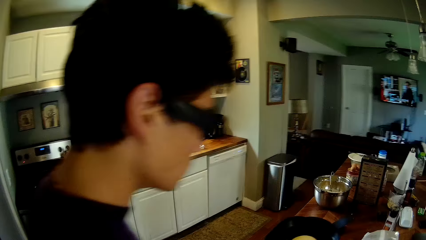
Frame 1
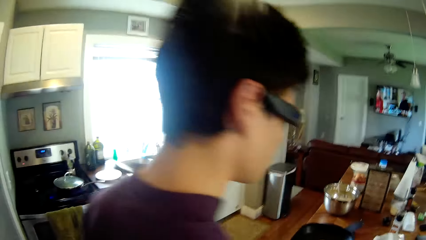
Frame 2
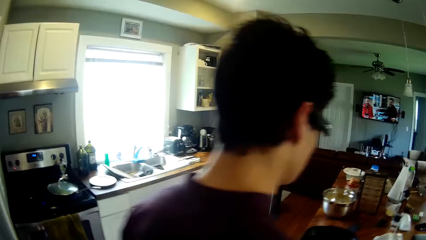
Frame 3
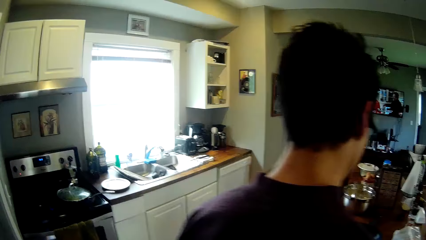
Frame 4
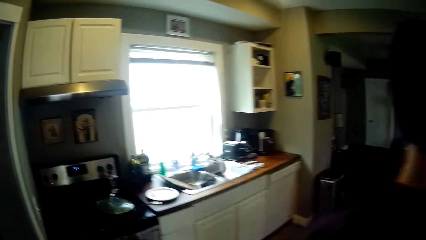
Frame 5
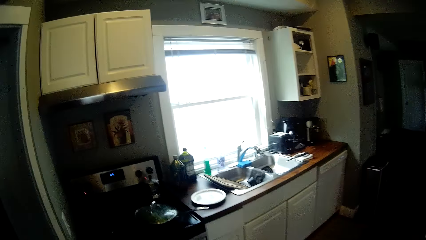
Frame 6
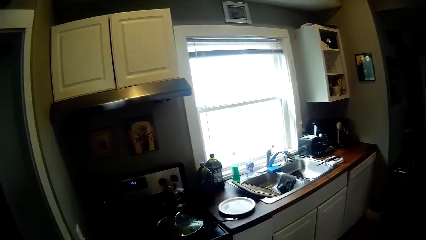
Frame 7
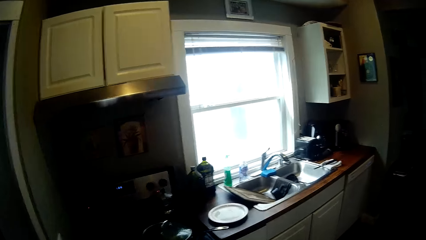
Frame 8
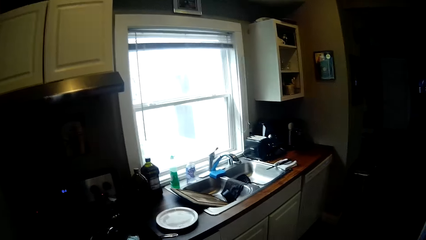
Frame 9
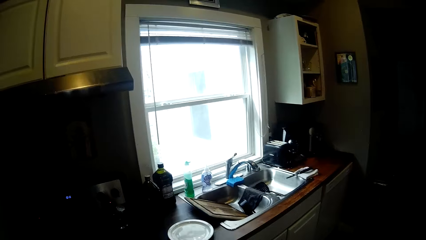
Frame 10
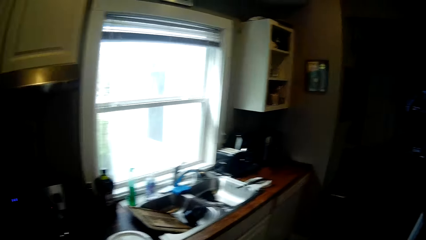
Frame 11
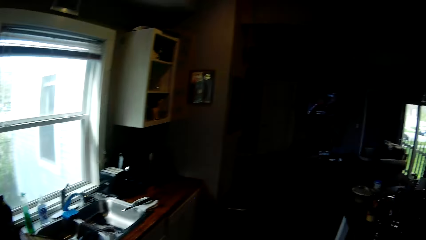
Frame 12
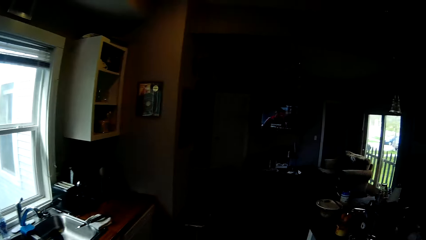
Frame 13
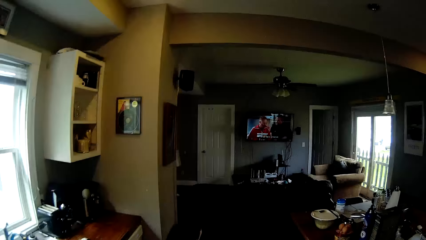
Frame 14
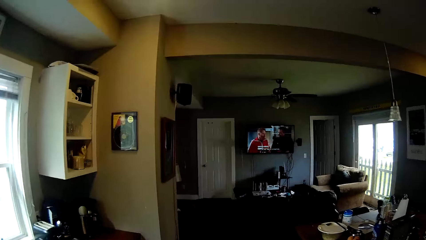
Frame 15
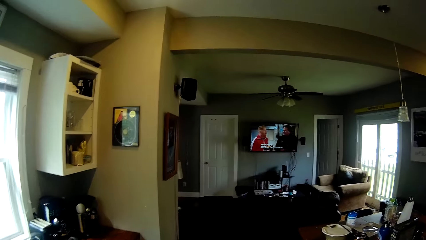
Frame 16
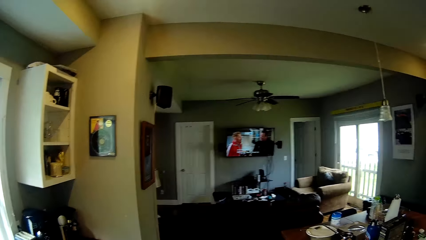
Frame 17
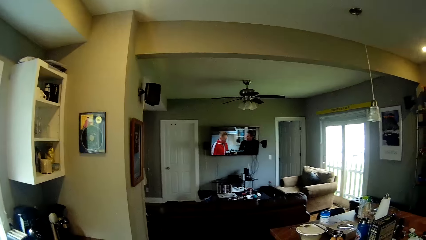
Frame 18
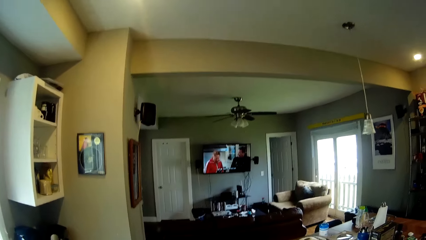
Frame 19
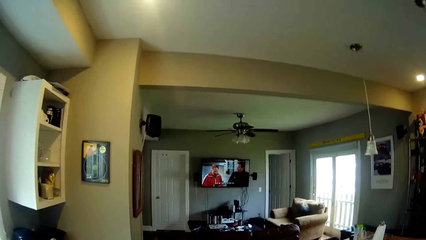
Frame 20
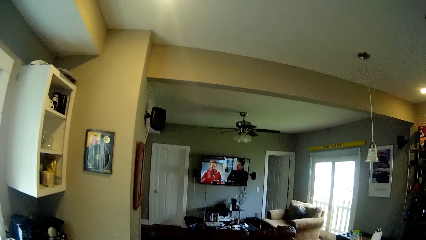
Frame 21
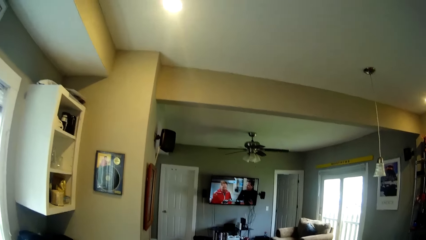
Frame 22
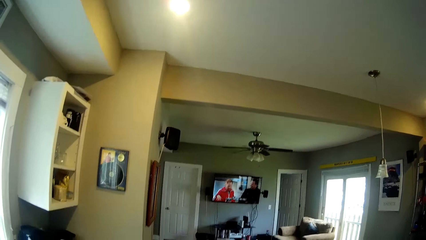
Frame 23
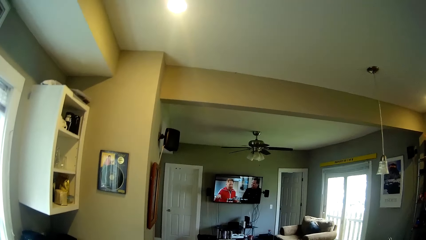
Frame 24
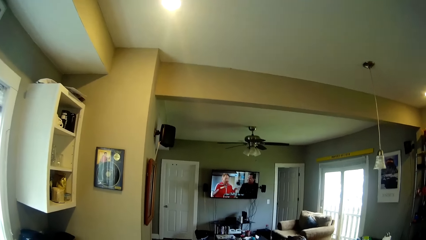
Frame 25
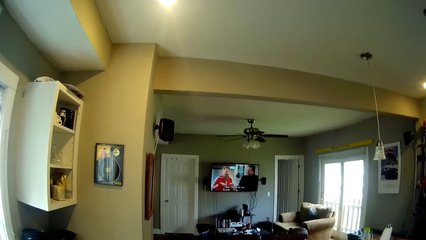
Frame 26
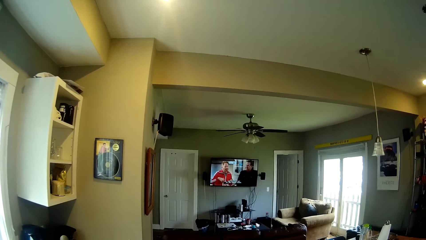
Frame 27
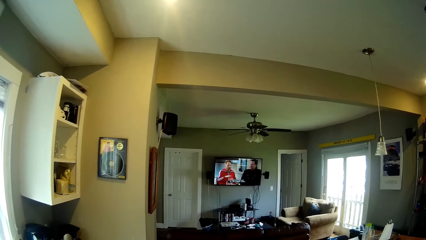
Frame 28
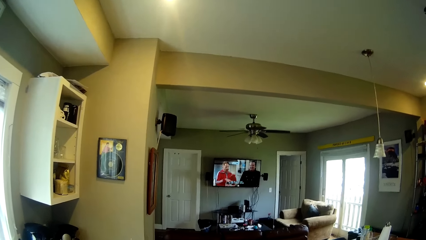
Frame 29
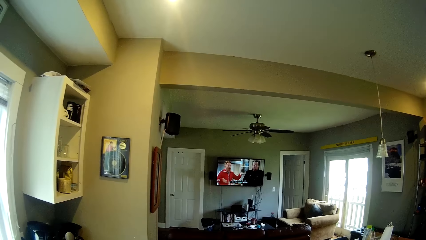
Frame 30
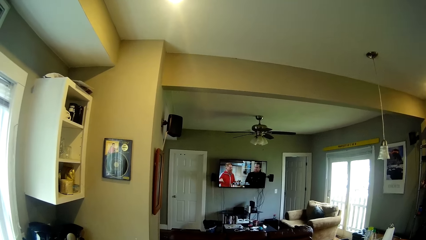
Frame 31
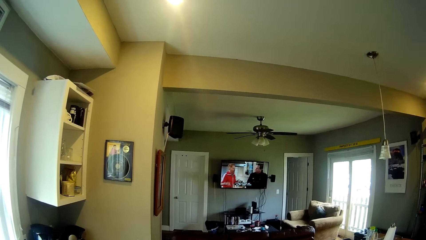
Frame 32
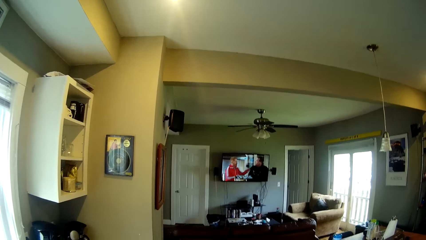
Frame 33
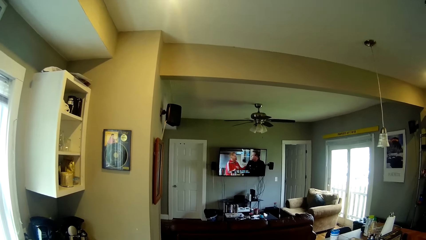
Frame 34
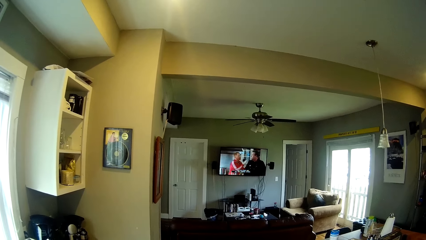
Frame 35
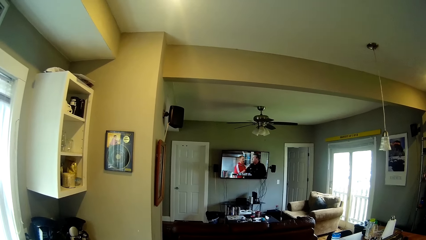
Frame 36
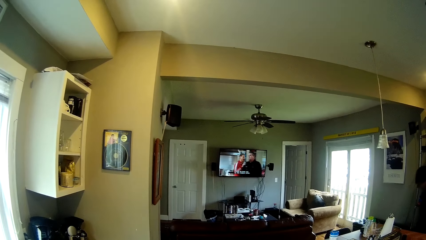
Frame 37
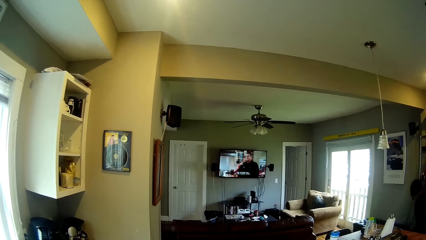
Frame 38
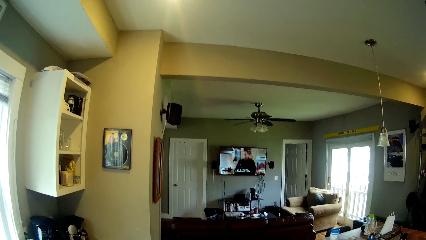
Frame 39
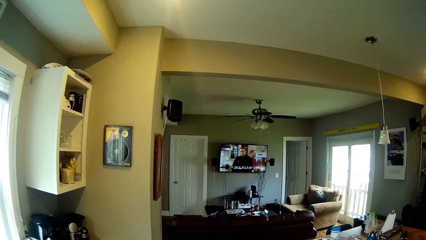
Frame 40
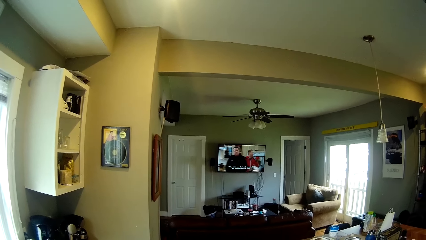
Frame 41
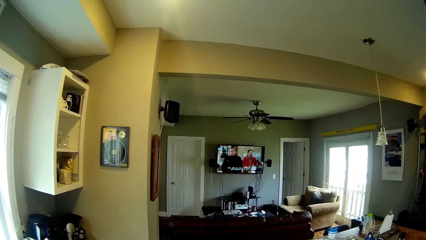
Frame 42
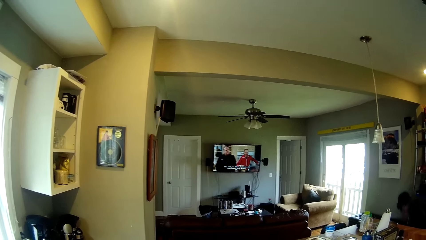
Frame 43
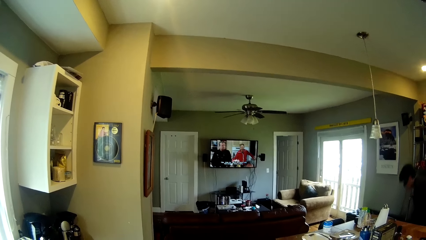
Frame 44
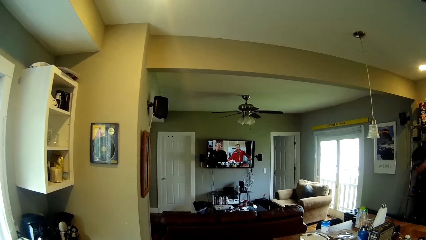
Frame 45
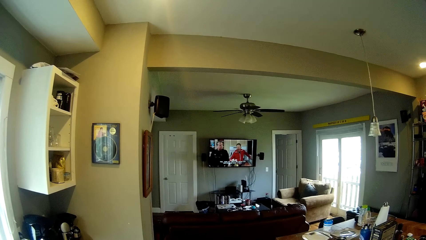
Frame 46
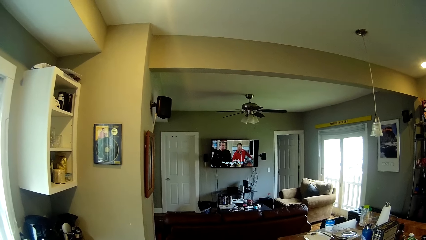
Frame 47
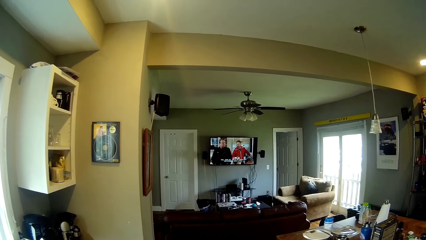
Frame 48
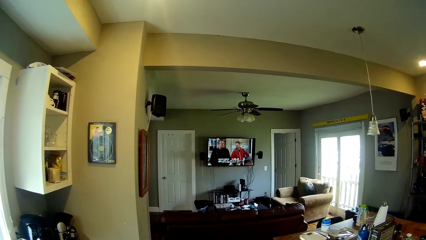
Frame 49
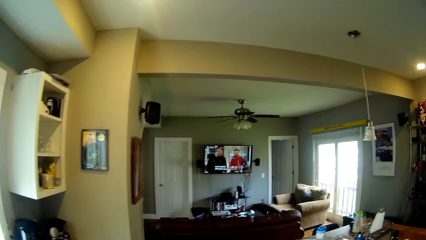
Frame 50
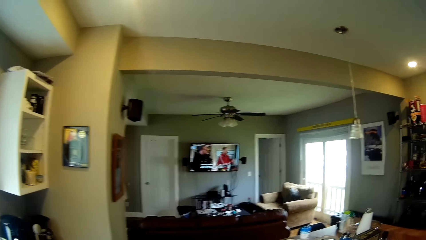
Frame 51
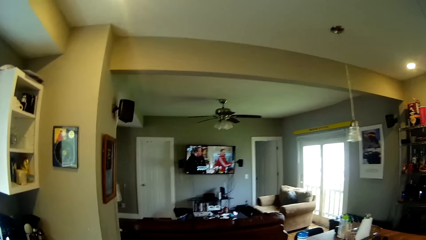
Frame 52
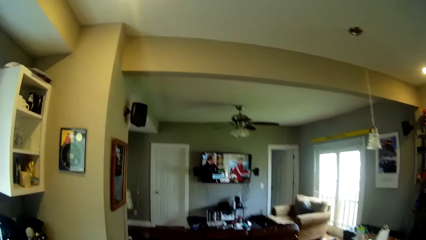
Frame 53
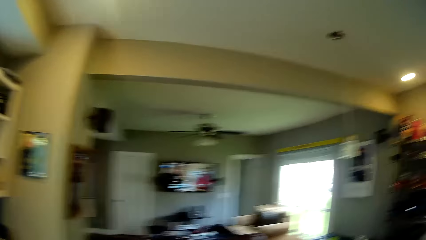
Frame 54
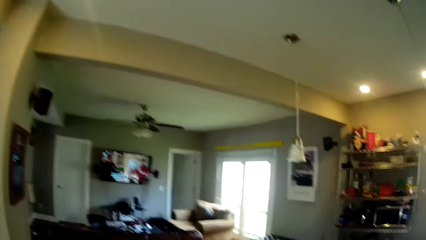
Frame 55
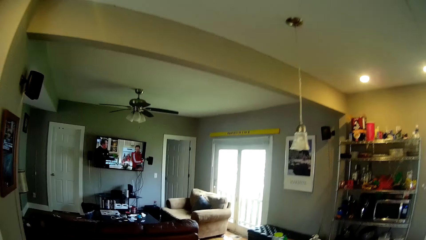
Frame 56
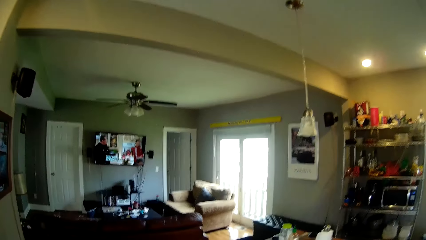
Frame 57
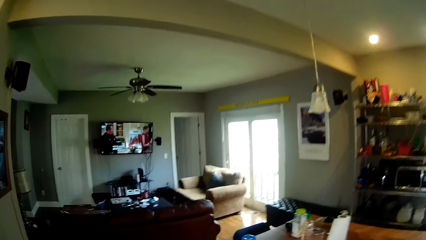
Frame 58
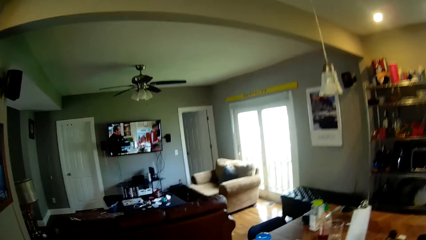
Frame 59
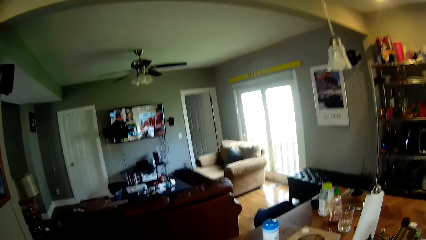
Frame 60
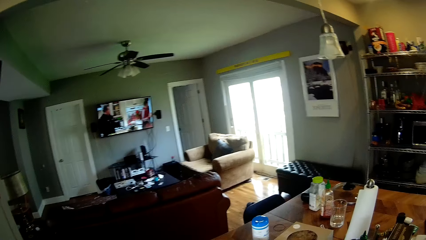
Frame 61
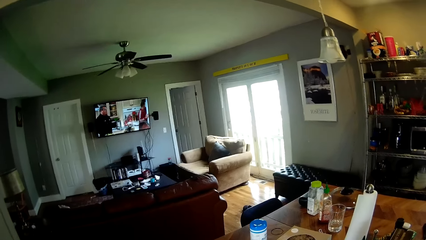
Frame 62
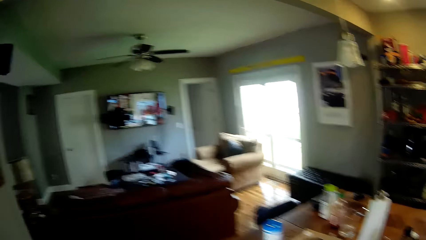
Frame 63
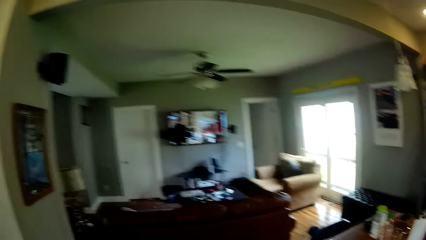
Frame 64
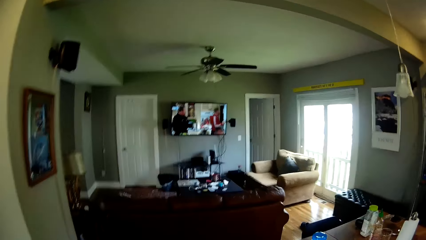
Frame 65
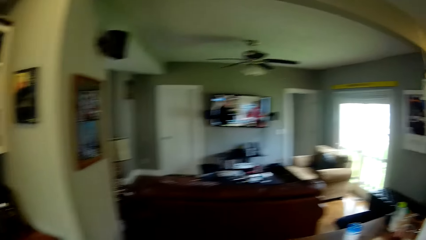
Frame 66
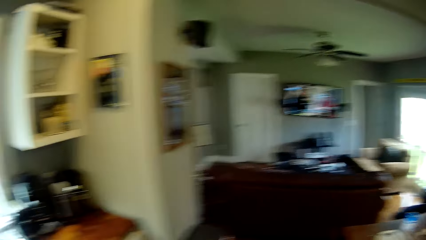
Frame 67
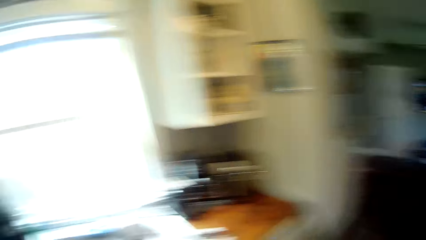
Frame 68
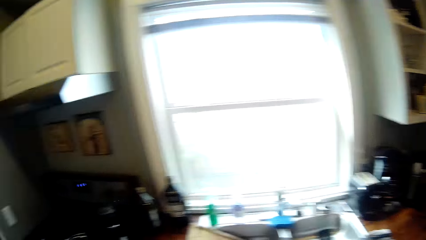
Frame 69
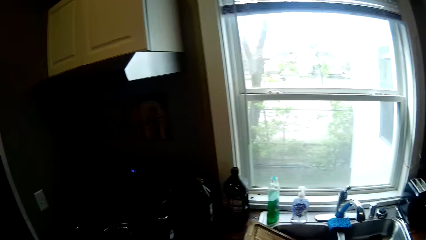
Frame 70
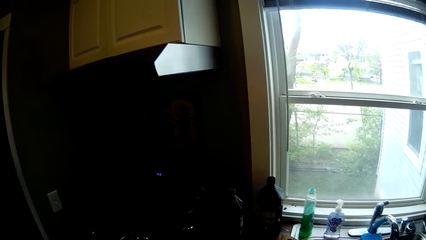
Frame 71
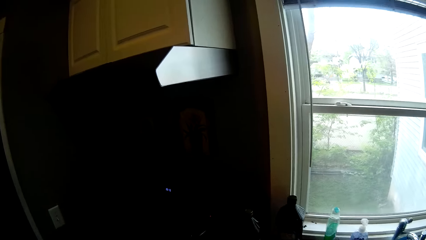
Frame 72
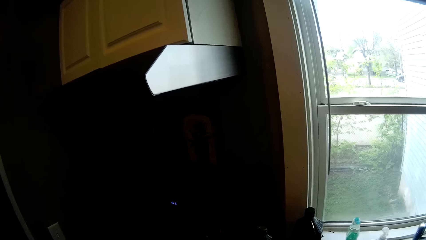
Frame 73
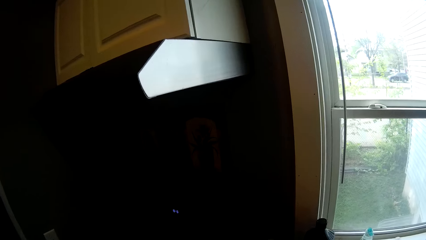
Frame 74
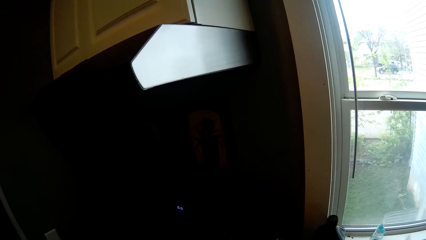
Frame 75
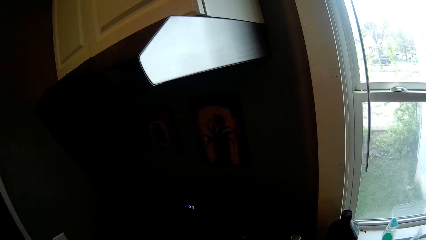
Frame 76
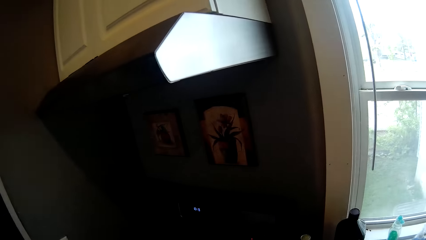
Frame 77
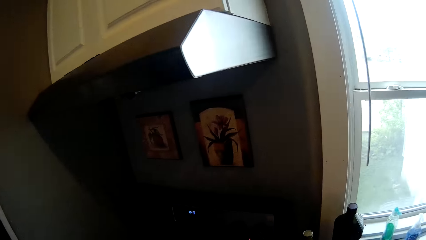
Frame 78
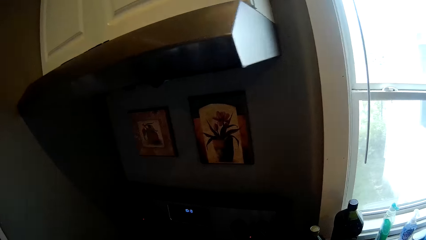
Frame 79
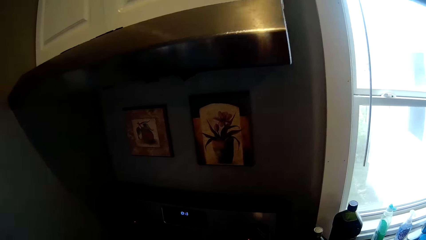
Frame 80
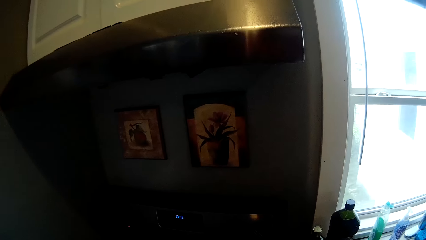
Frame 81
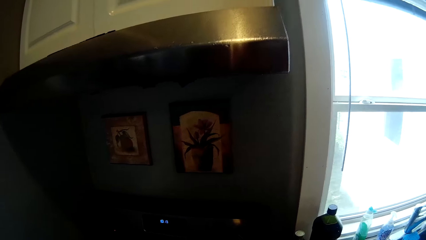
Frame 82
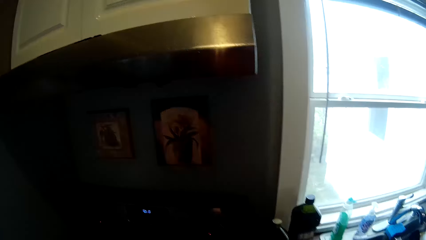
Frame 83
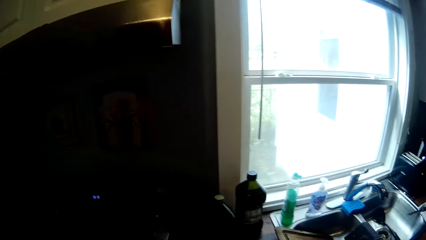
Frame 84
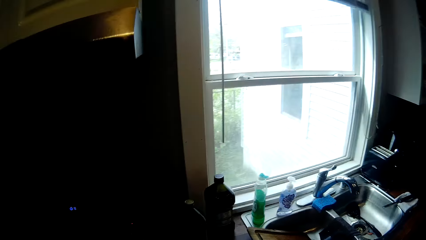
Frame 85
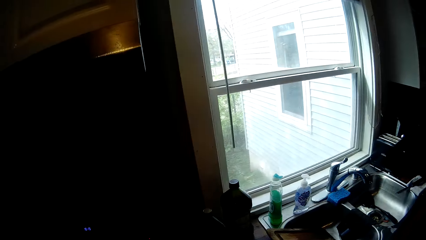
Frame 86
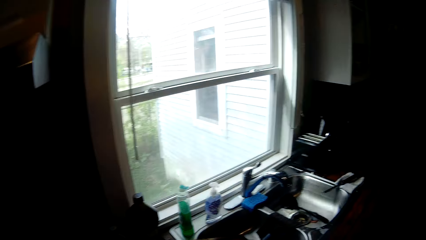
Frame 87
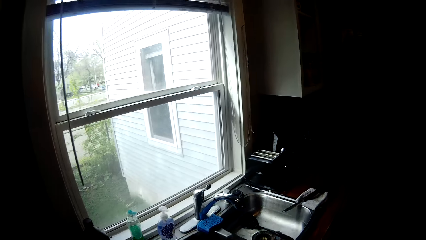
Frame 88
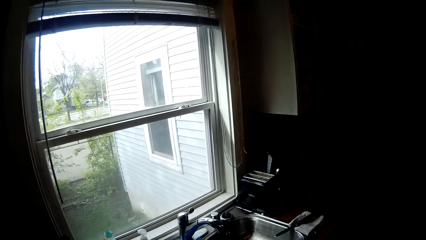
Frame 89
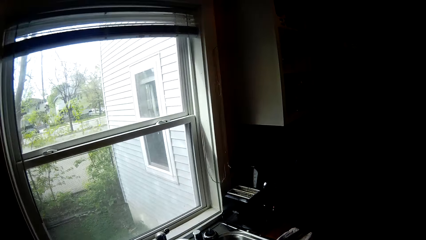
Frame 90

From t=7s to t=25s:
The camera wearer walks past a man. The man moves aside. The camera wearer watches television. The man bends. The camera wearer walks around.
